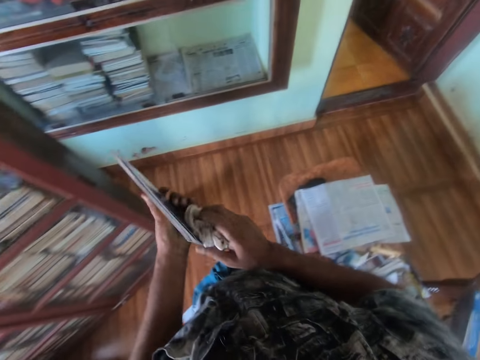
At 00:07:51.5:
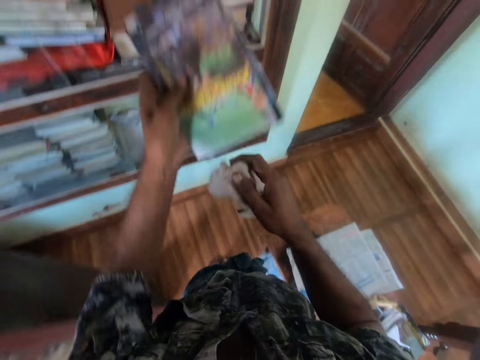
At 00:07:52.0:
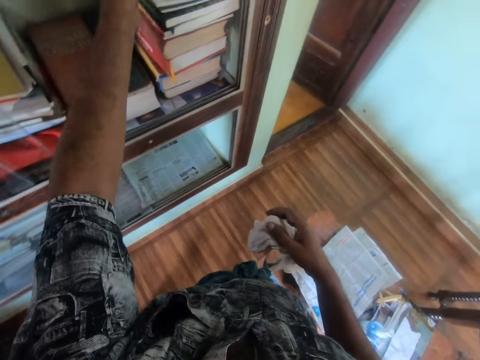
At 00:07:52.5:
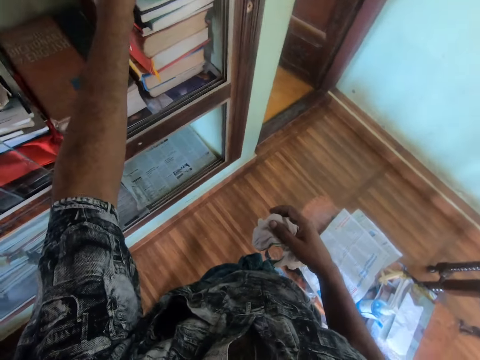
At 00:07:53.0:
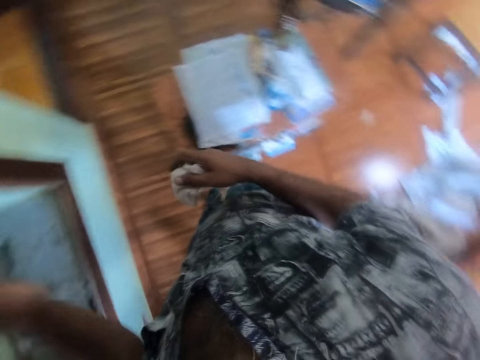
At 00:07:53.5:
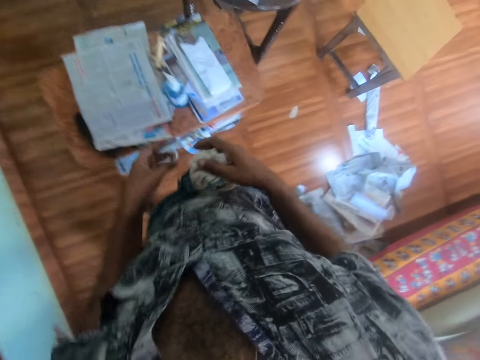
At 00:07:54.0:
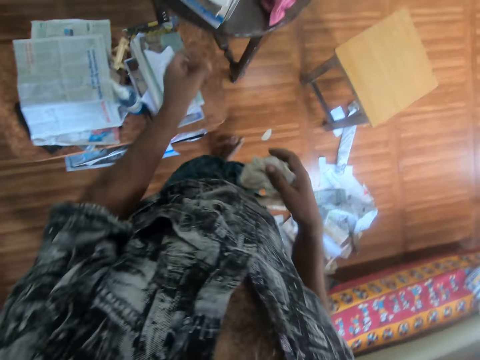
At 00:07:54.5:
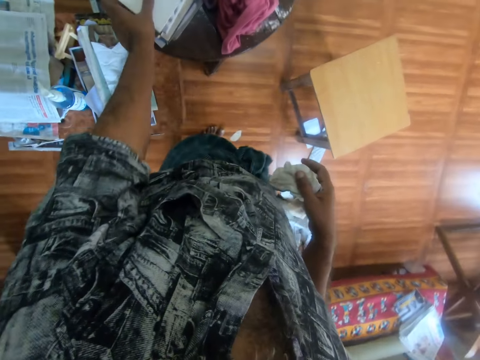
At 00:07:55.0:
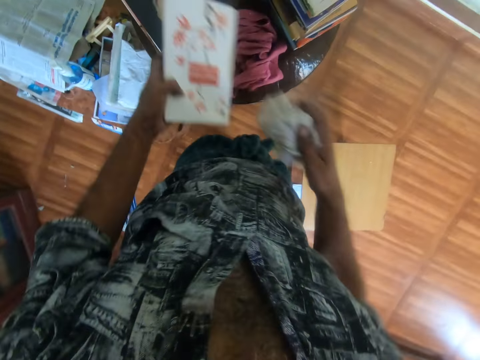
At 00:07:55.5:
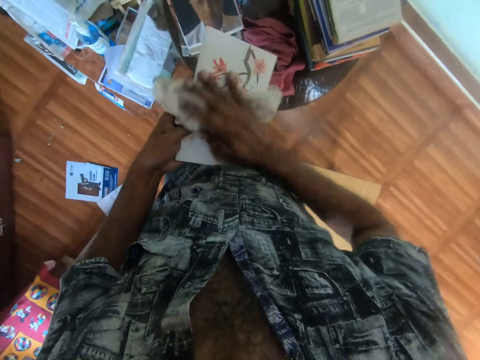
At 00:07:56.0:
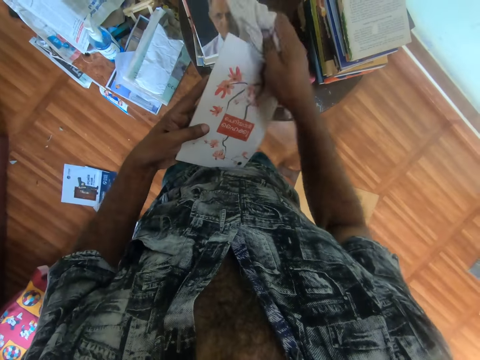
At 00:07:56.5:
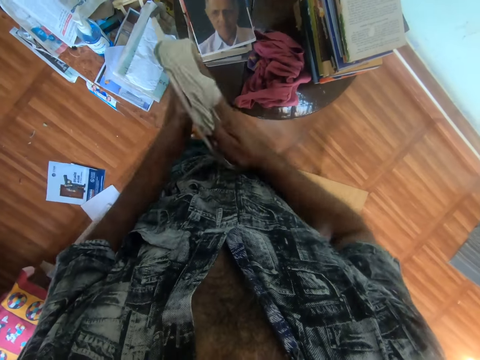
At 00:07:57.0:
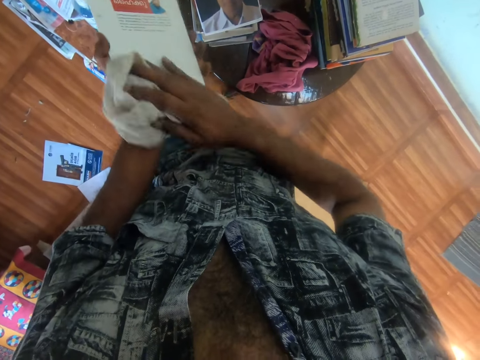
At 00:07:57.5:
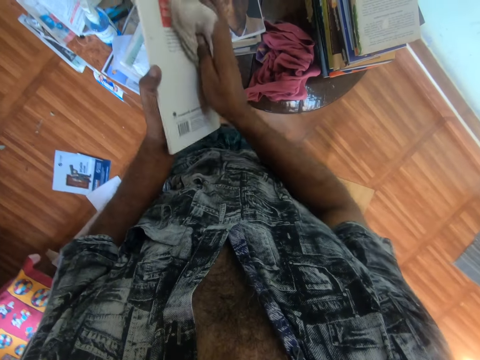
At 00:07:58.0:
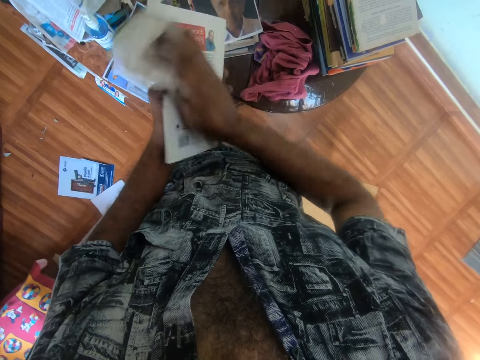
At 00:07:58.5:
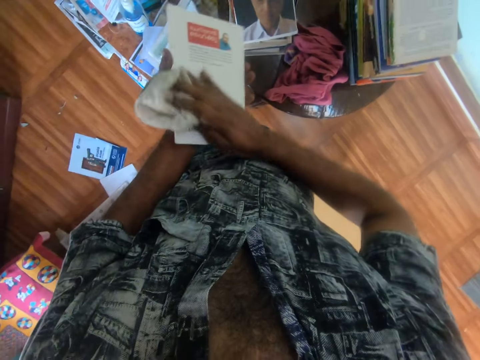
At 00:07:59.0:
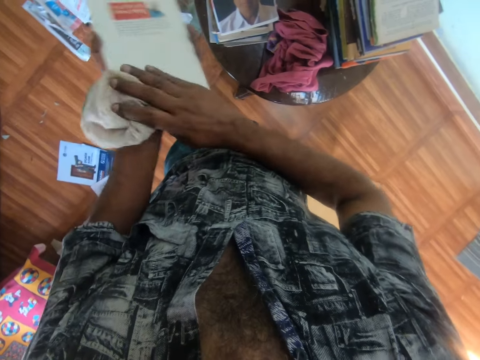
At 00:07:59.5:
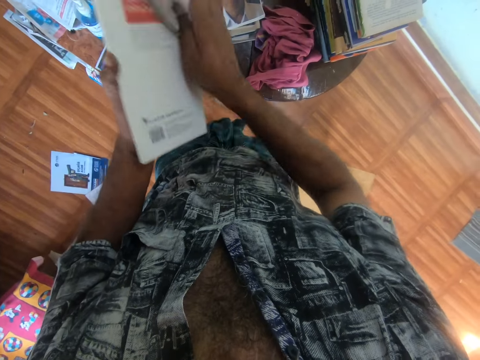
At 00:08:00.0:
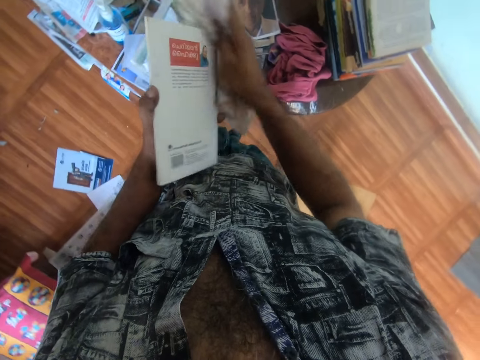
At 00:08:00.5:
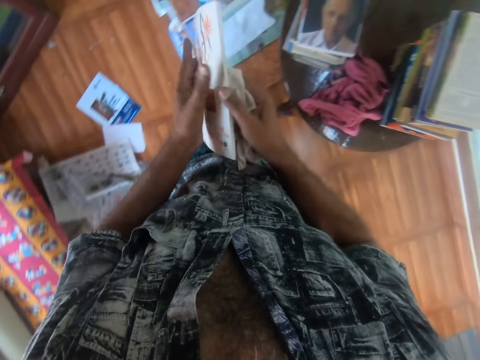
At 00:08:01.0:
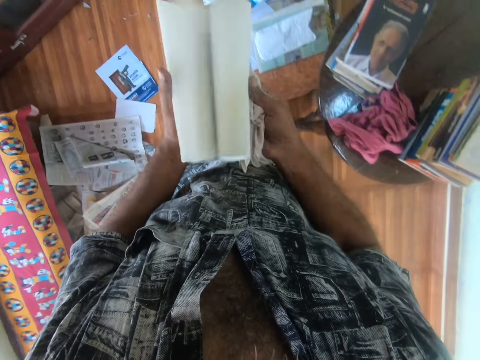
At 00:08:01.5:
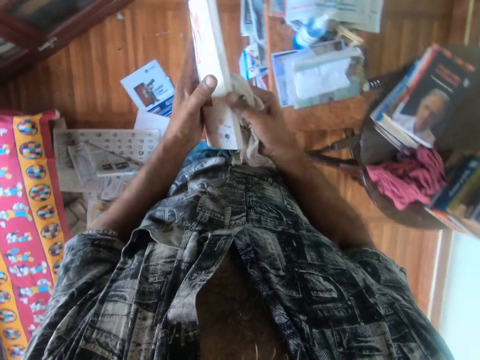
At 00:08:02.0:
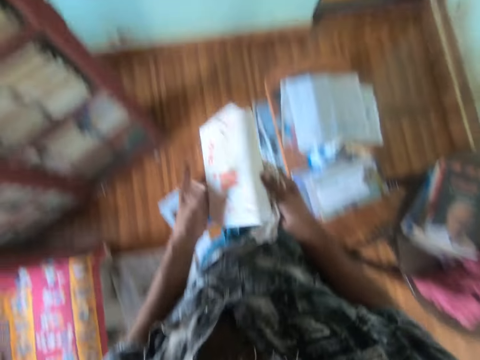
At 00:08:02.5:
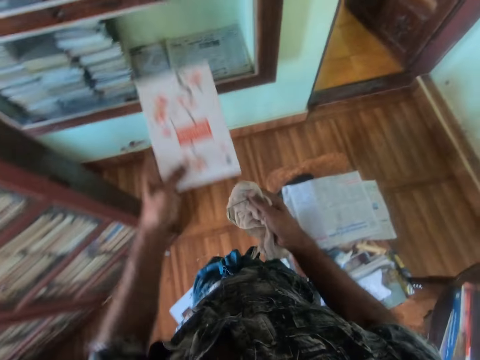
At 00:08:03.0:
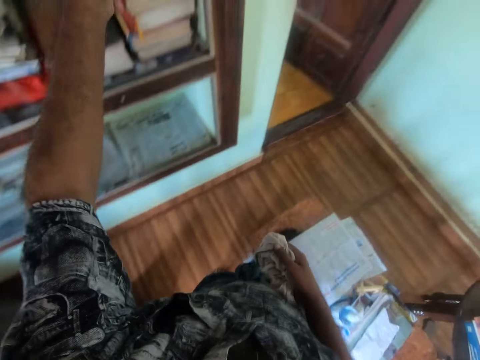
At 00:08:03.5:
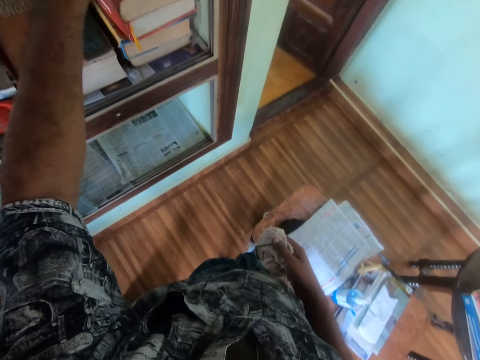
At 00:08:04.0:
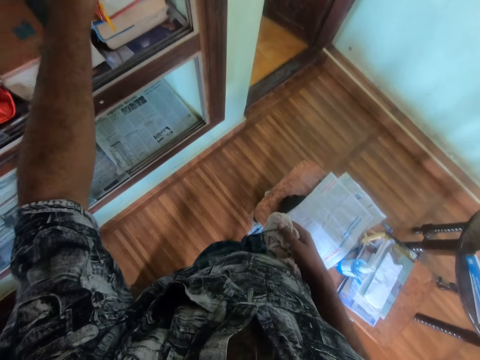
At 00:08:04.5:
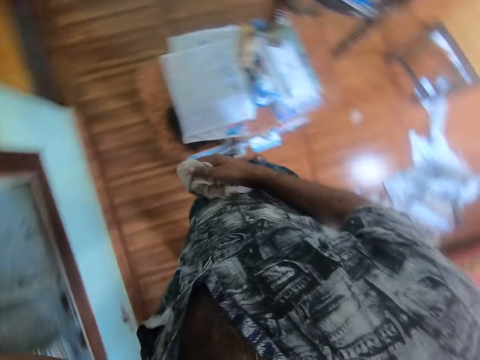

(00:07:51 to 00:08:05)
The camera wearer walks around the library. They put the book in the bookshelf. They walk around the library. They pick up the book on the table. They wipe the book with a piece of cloth. They open the book. They peruse the book. They put the book in the bookshelf.

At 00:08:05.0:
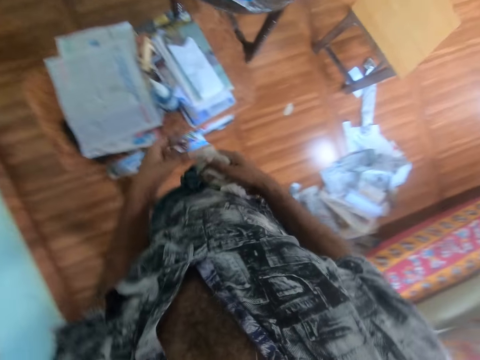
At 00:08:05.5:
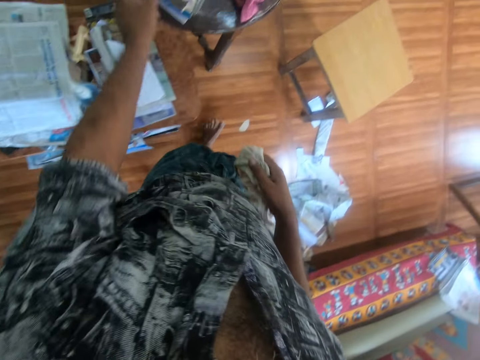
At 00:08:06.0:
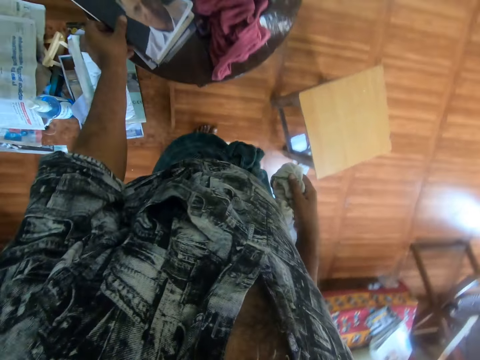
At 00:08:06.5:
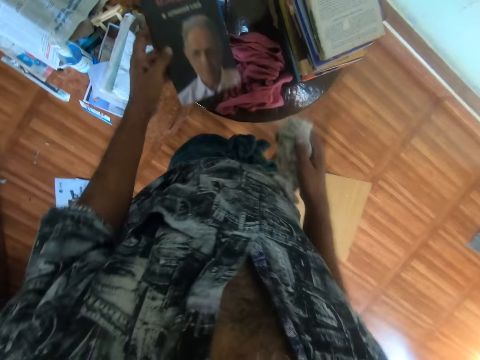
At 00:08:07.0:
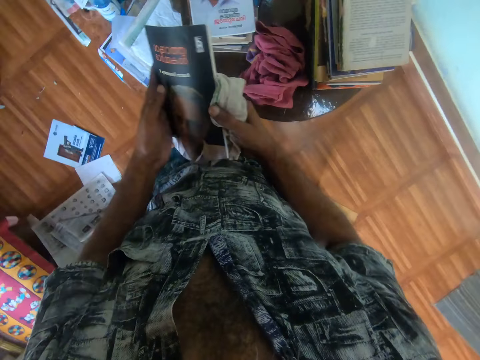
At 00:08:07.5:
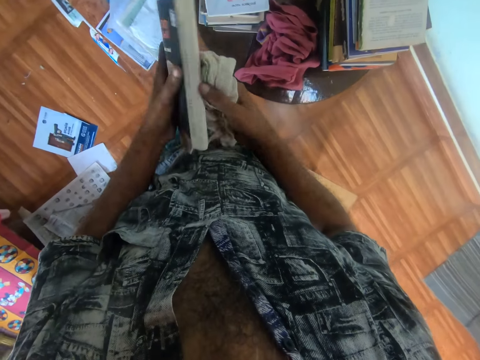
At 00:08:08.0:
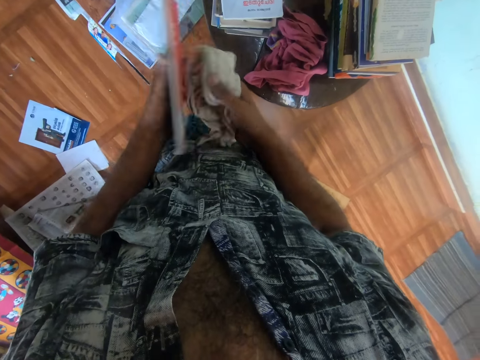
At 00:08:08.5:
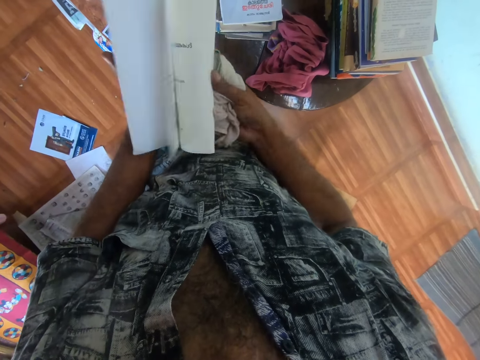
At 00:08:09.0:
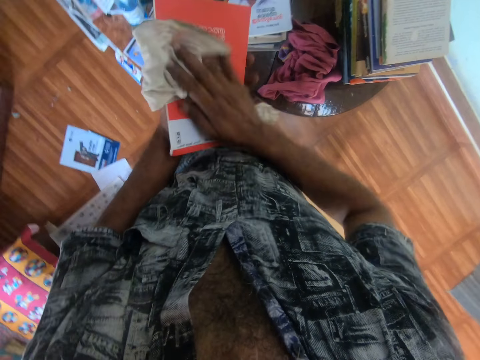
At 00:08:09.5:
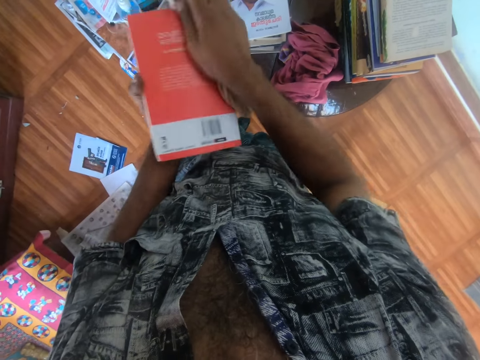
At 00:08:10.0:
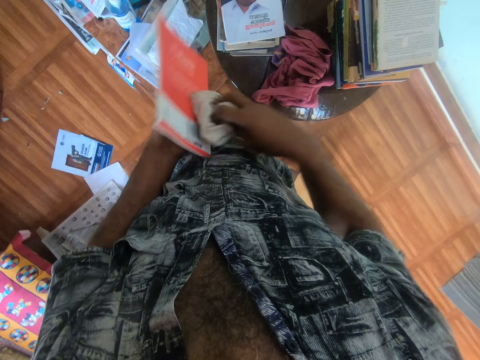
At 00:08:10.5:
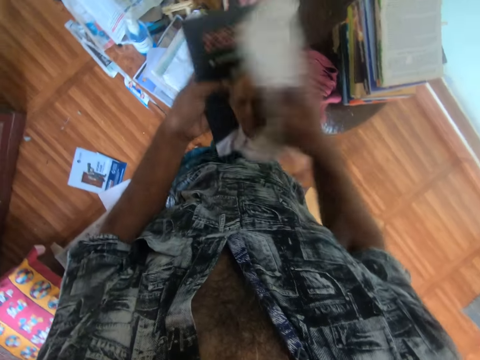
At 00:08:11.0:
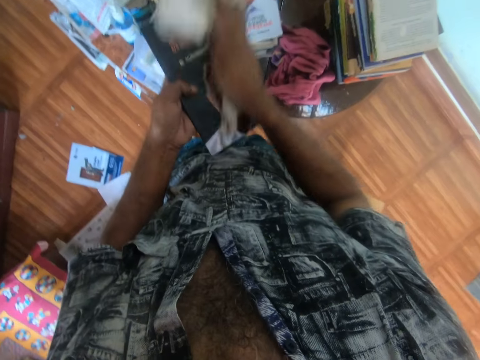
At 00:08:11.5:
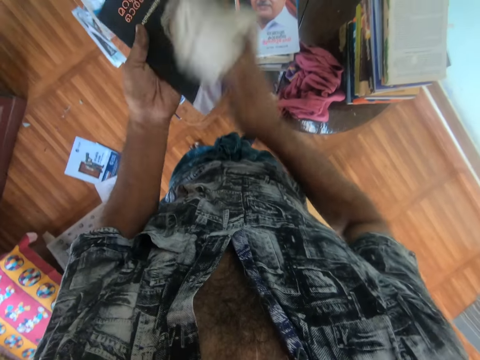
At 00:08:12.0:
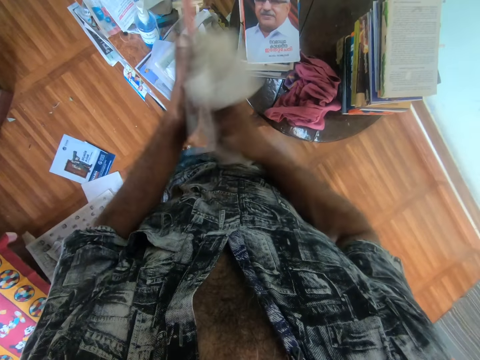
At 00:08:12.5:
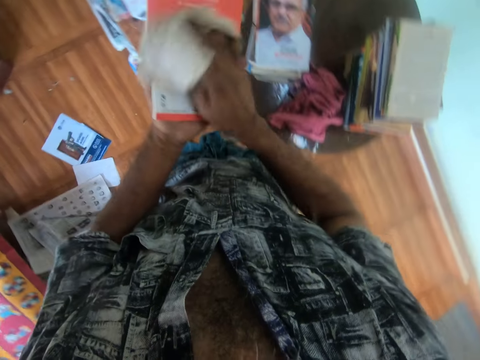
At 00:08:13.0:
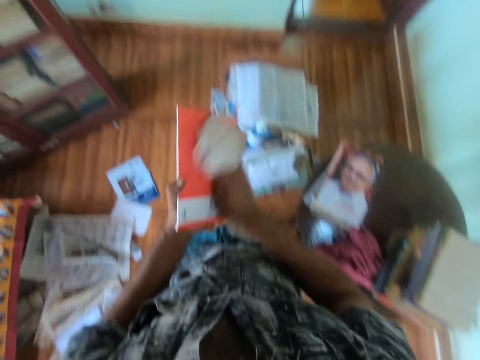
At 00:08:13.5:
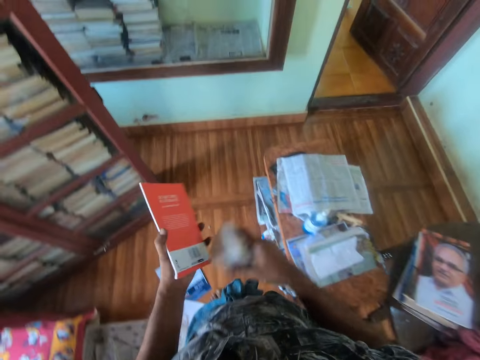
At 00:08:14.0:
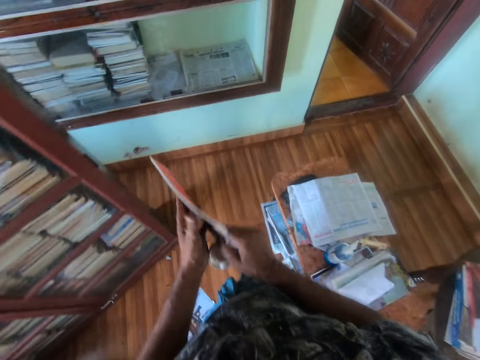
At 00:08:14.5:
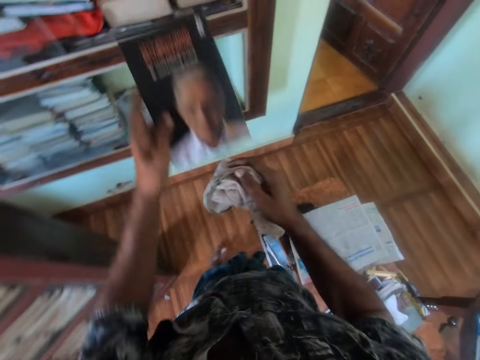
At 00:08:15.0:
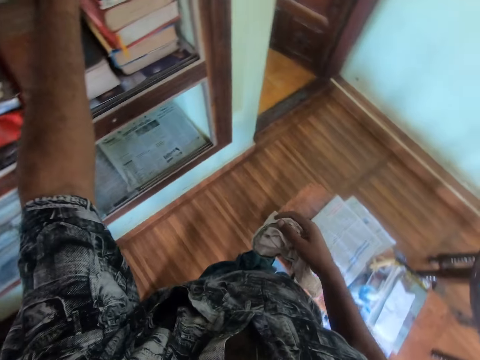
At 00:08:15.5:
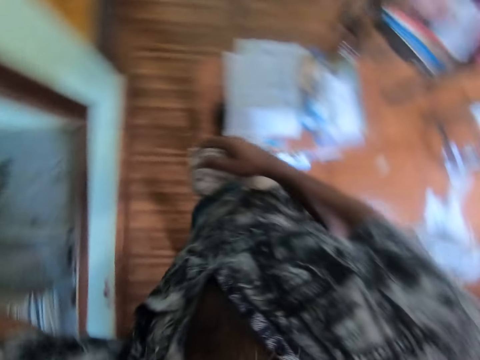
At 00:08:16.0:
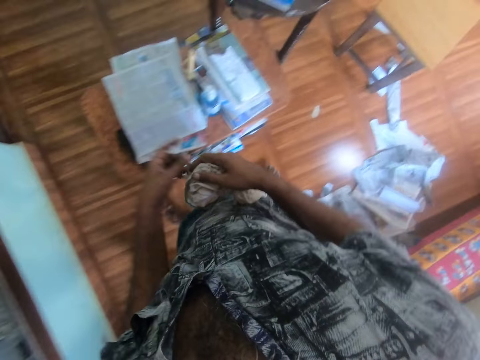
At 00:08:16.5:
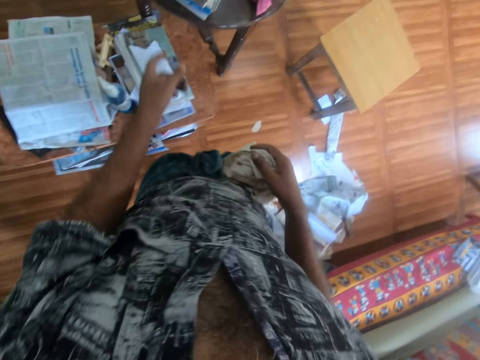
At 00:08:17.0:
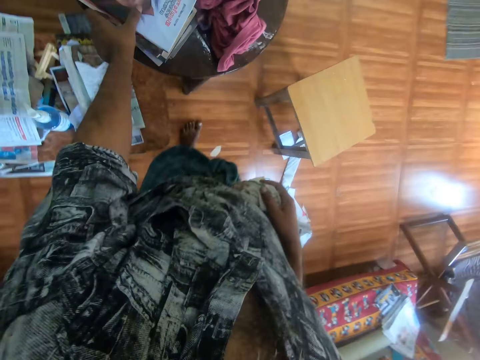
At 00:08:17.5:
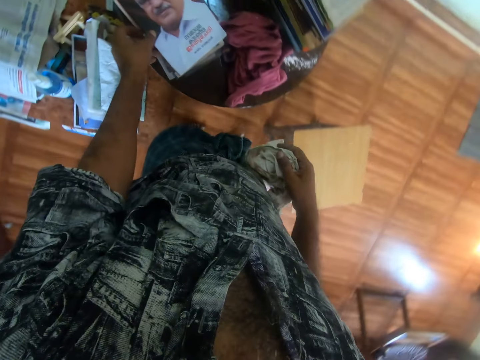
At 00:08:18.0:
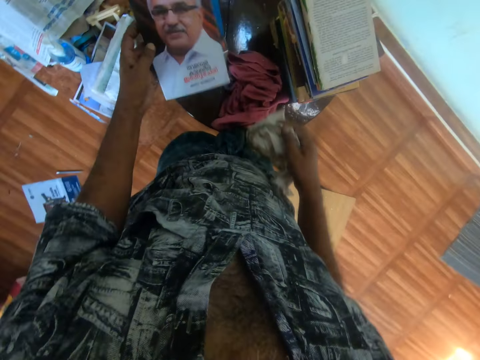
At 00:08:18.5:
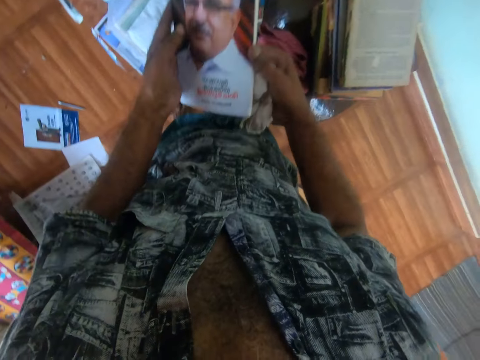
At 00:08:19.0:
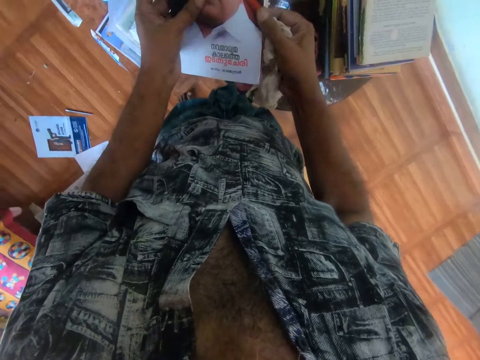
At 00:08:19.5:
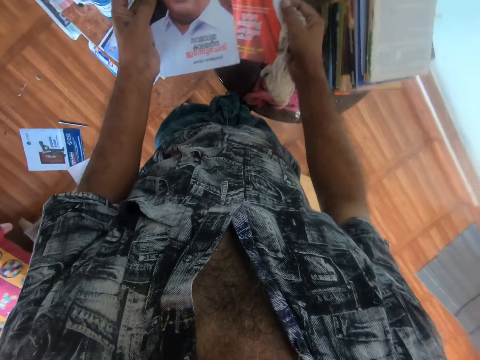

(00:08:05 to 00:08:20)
The camera wearer walks on the floor. They pick the book on the table. They peruse the book. They open the book. They wipe the book with a piece of cloth. They walk on the floor. They put the book in the bookshelf. They walk on the floor. They pick the book on the table.
